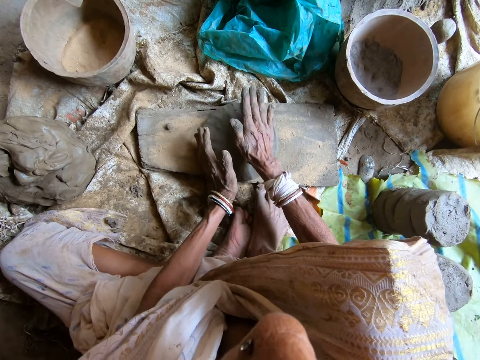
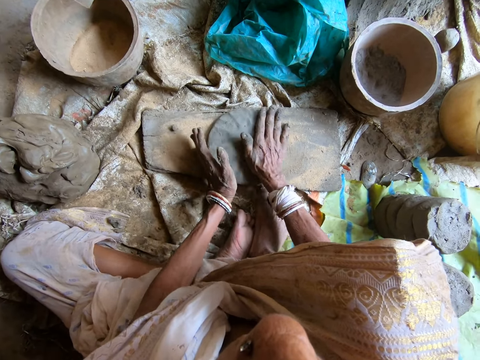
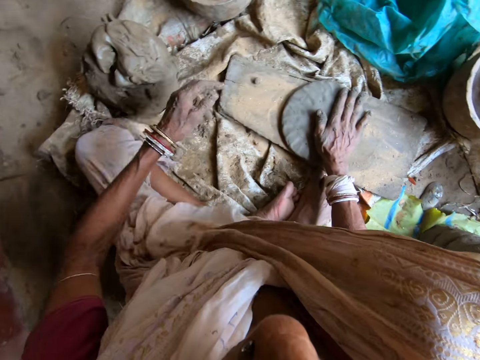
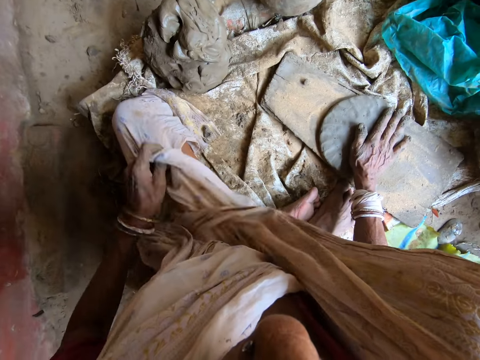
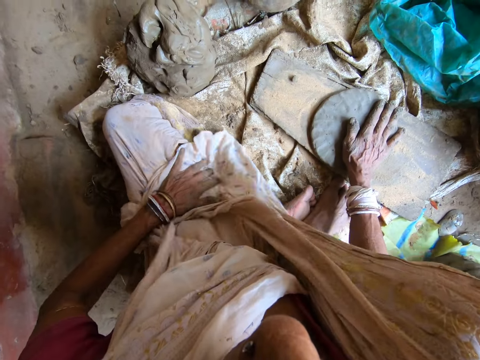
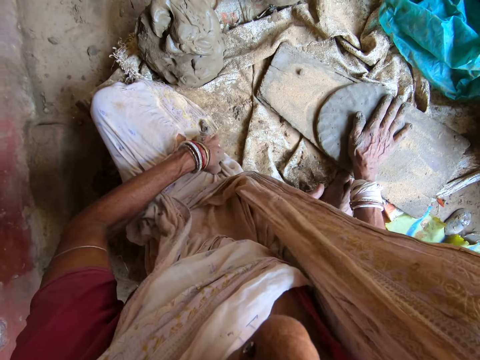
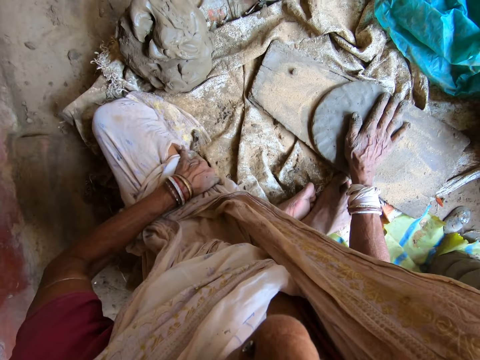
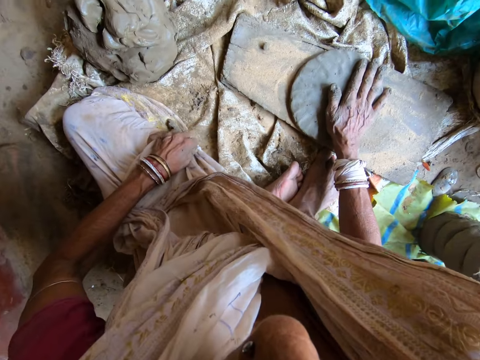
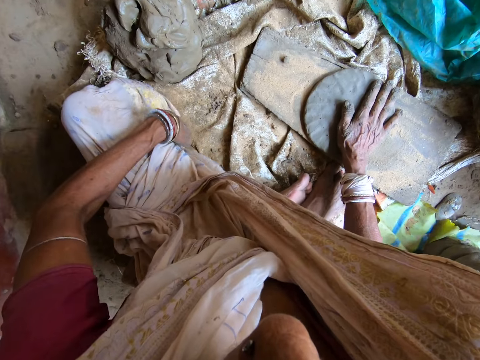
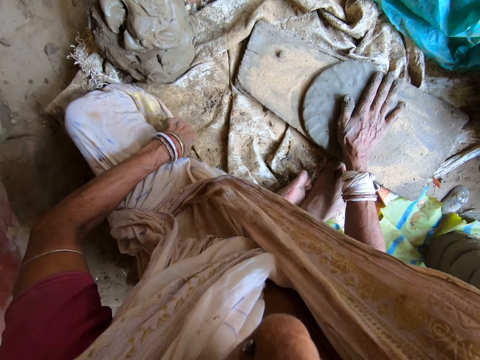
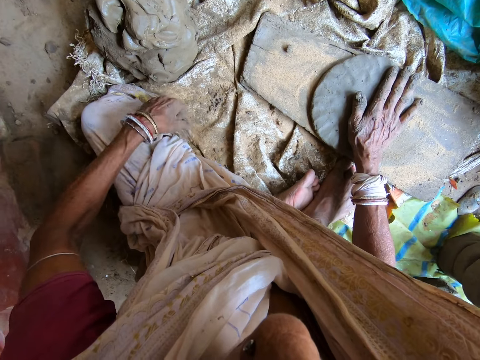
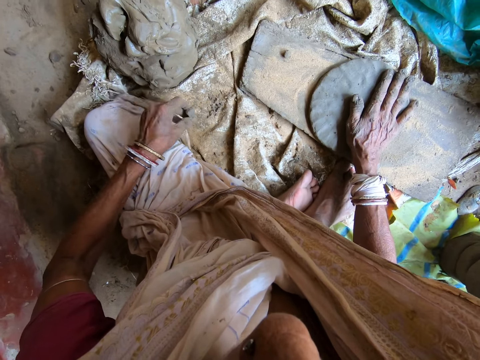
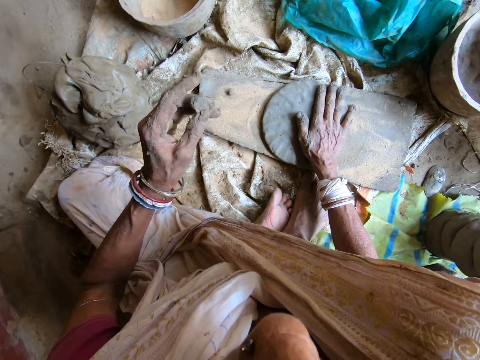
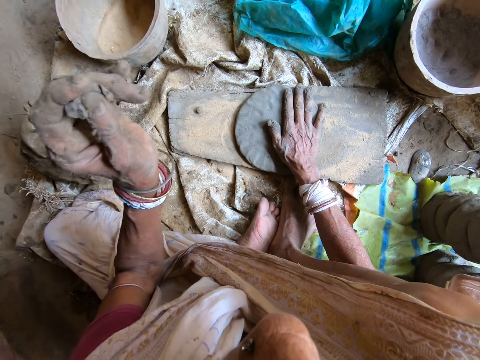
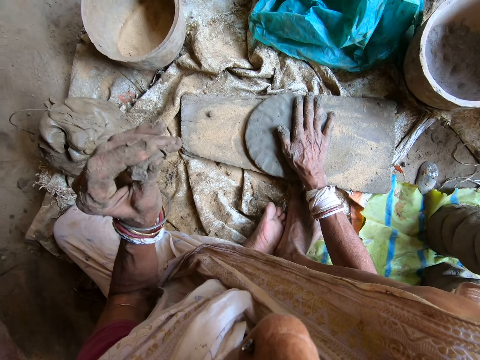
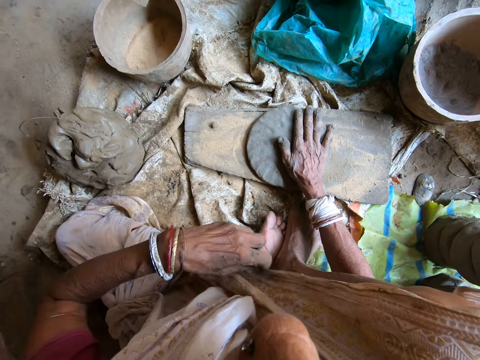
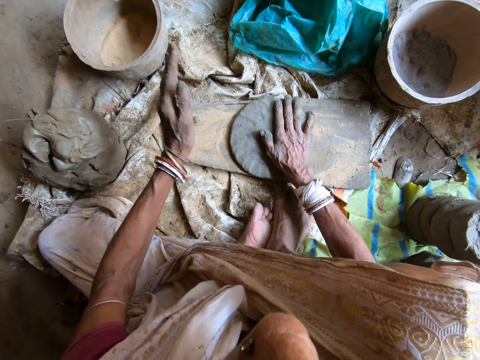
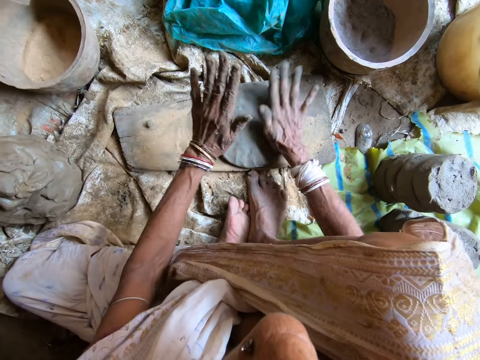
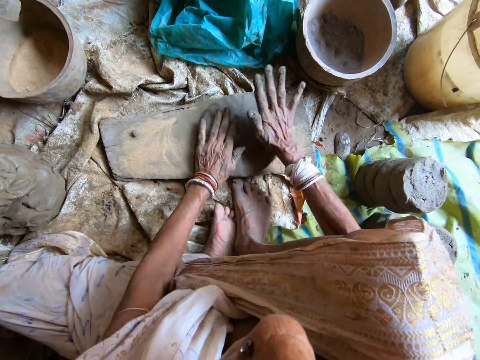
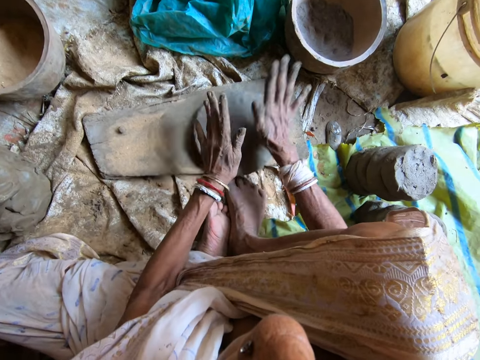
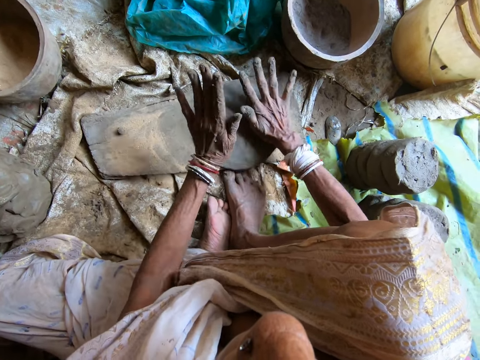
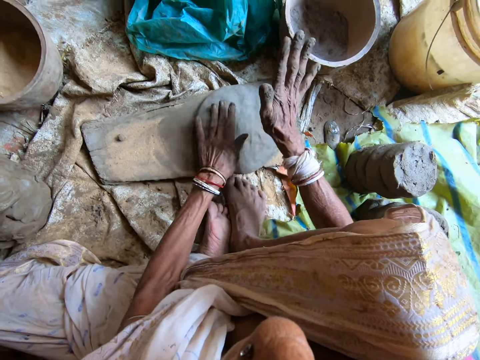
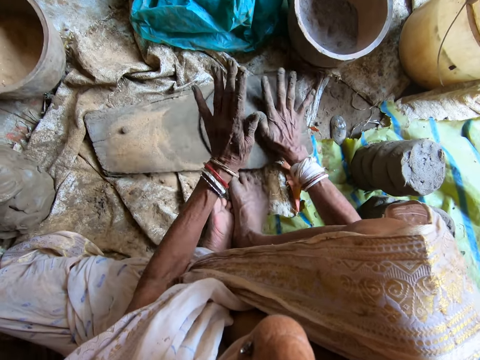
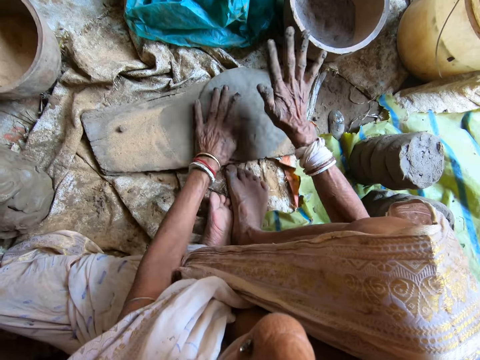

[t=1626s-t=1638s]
The camera wearer adjusts her dupatta with her left hand. She spreads the cloth with the left hand. She picks a stone from the sack with her left hand. She tosses the stone from her left hand. She hits the clay mold on the wooden board with both hands.

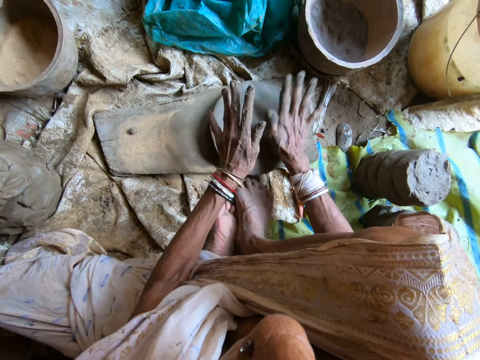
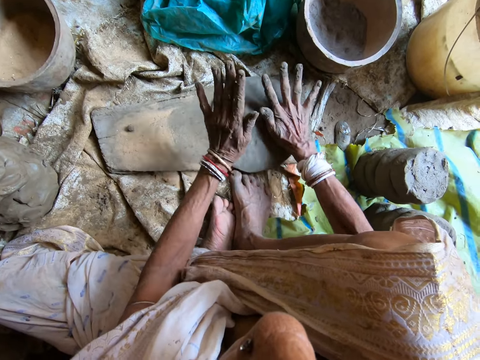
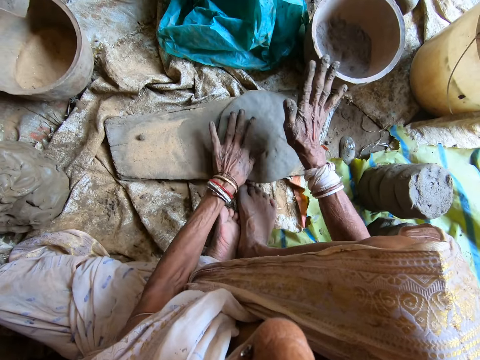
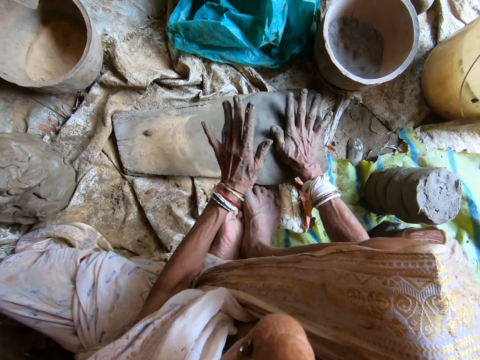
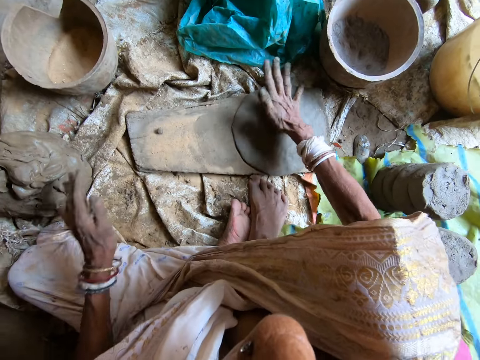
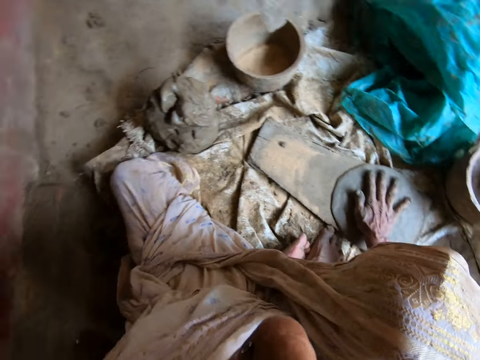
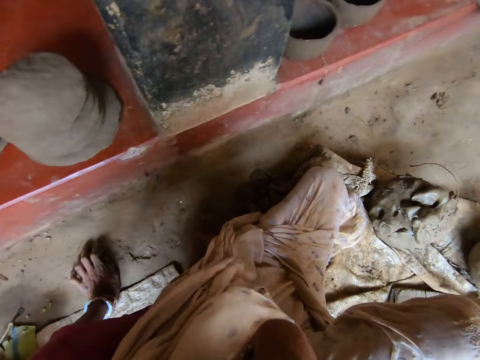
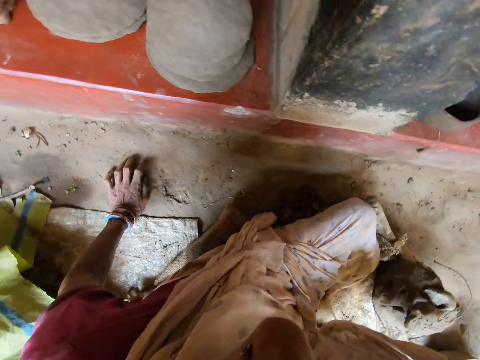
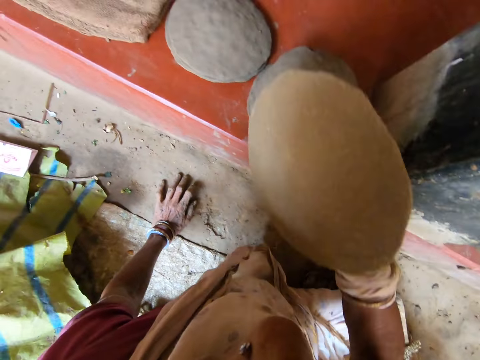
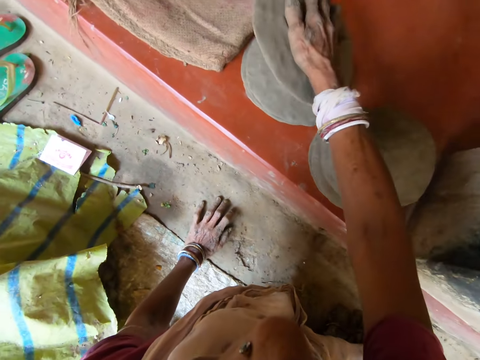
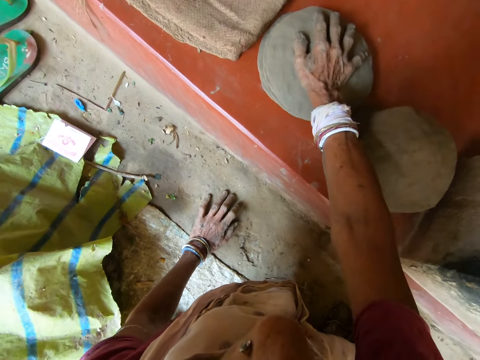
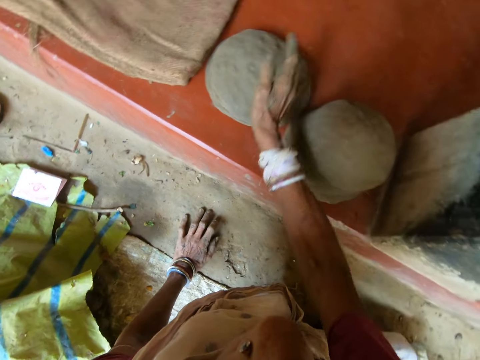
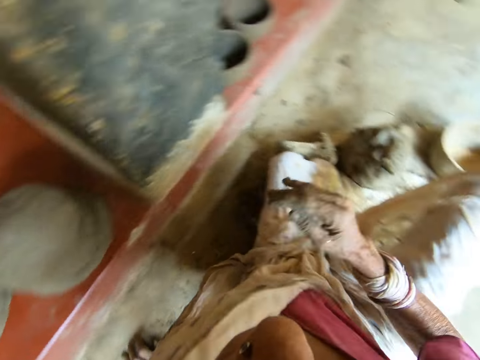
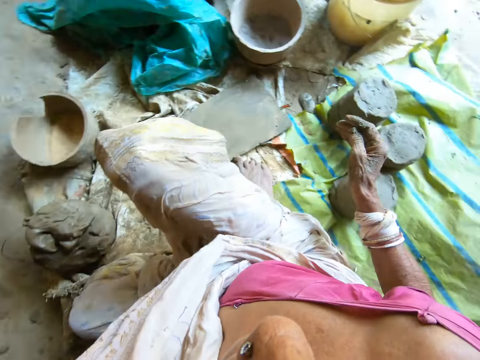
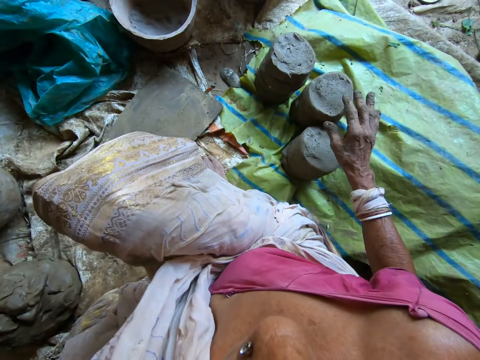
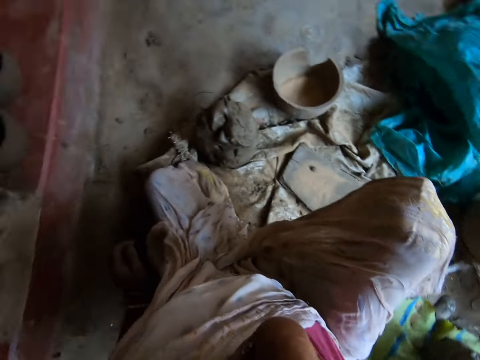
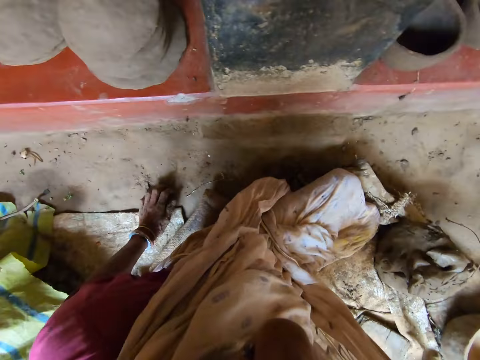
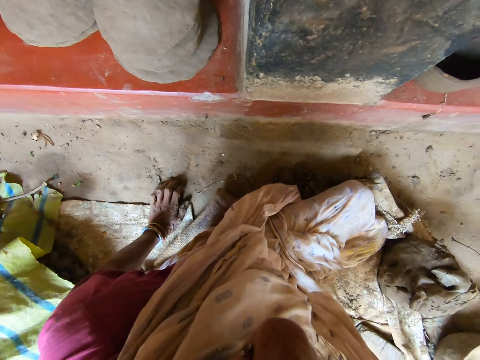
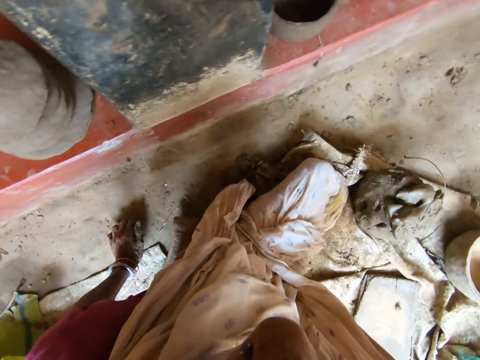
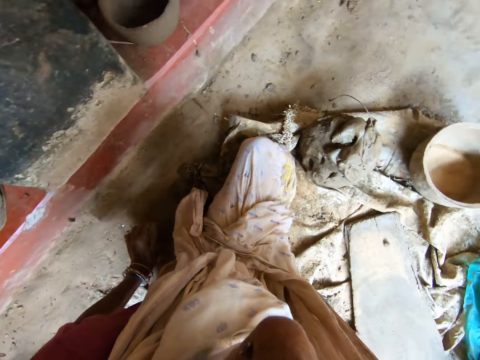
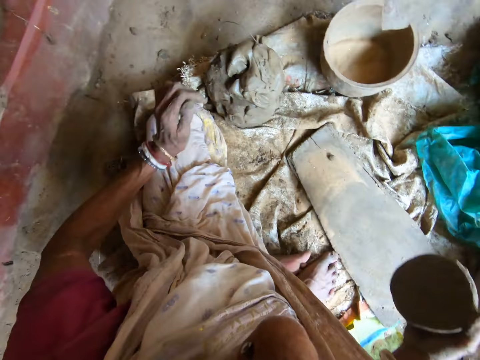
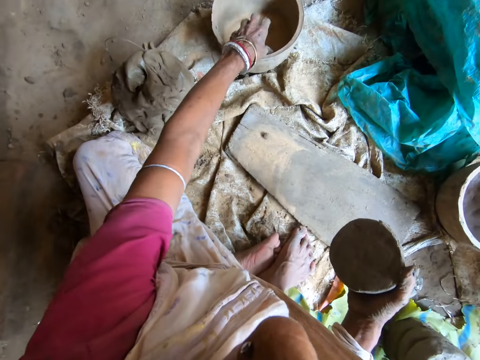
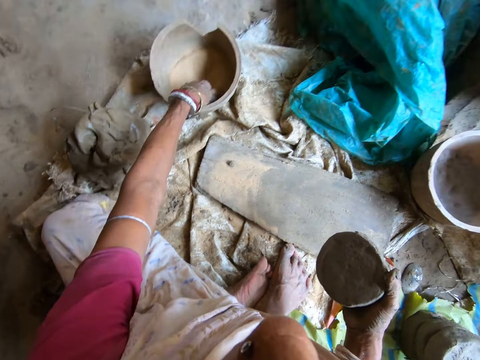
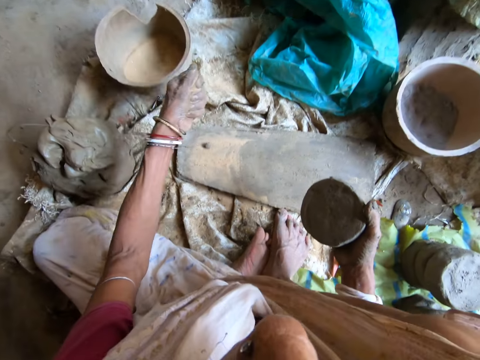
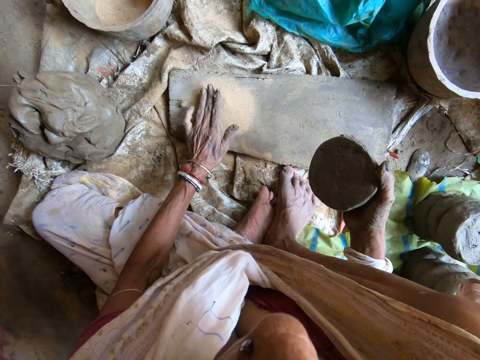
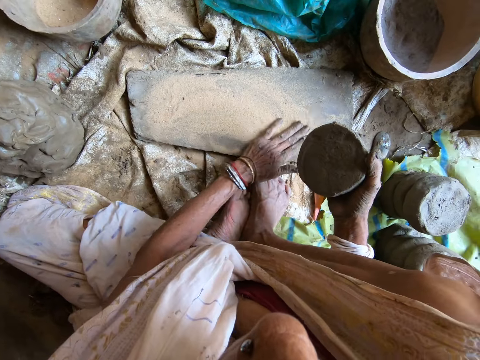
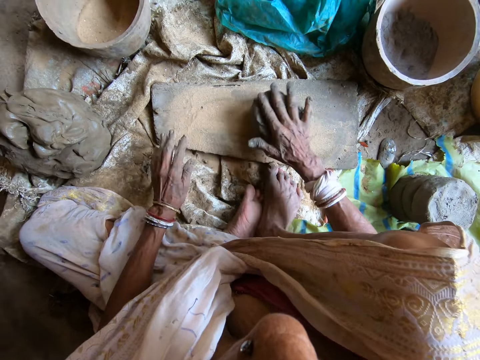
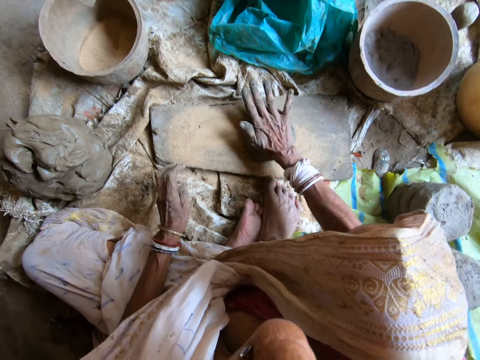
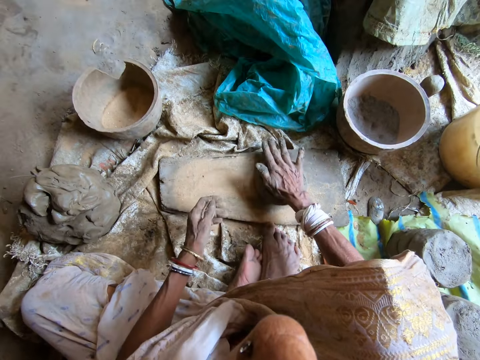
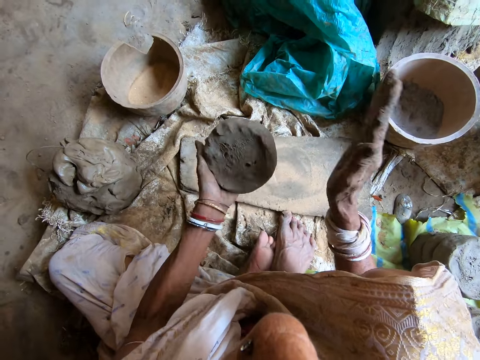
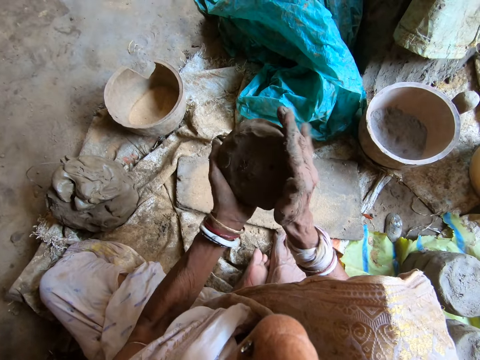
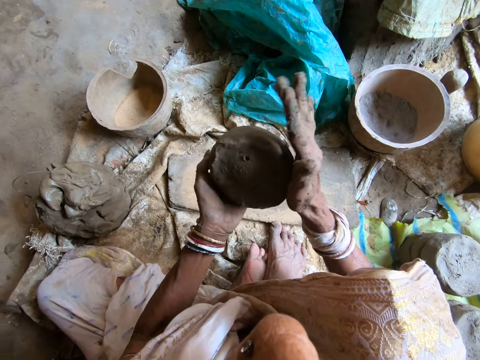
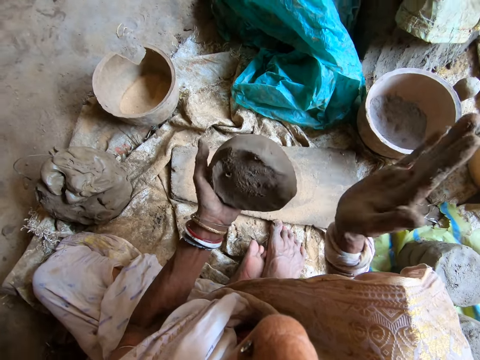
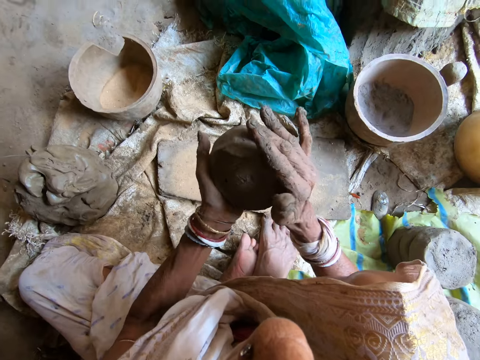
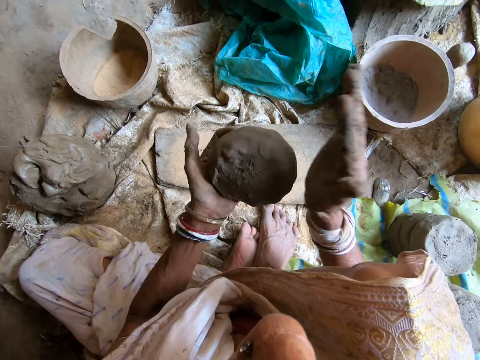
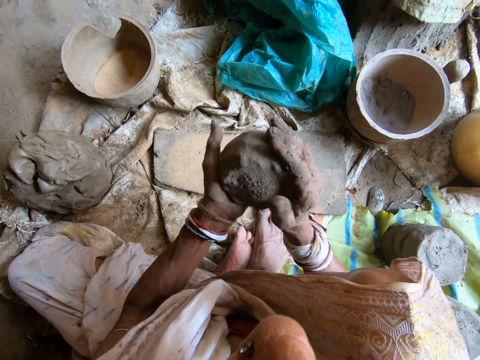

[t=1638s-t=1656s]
The camera wearer hits the clay mold on the wooden board with her right hand. She picks the mold with the right hand. She touches the floor with her left hand. She places the clay mold in her right hand on a stack of clay molds. She looks around. She holds a clay lump in her right hand. She takes some sand from a bucket with her left hand. She drops the sand in her left hand on the wooden board. She spreads the sand on the wooden board with her left hand. She places the clay lump in her right hand on the wooden board. She hits the clay lump on the wooden board with her right hand. She picks the clay lump from the wooden board with her right hand. She passes the clay lump from her right hand to her left hand. She hits the clay lump in her left hand with her right hand.
